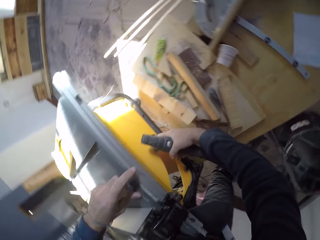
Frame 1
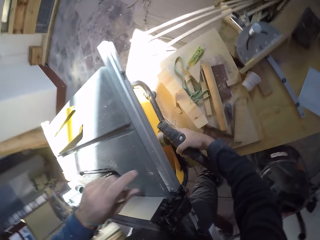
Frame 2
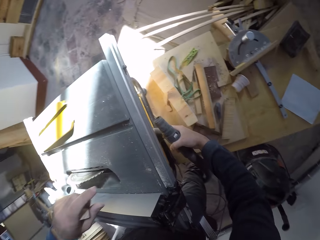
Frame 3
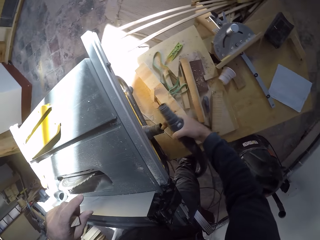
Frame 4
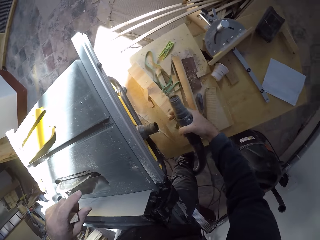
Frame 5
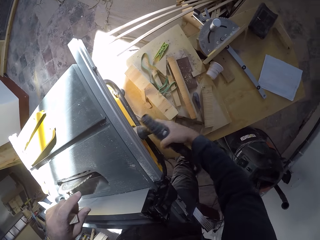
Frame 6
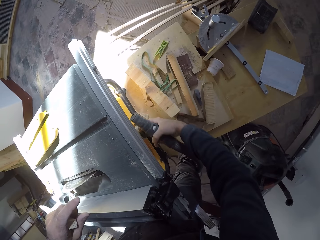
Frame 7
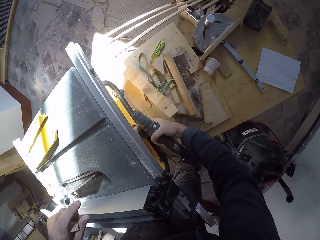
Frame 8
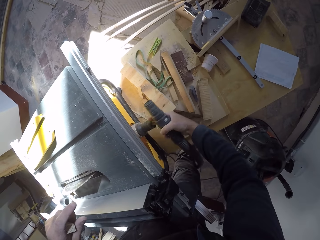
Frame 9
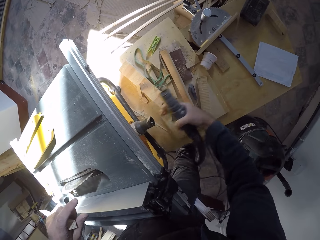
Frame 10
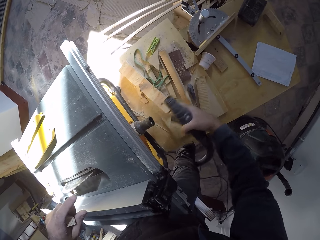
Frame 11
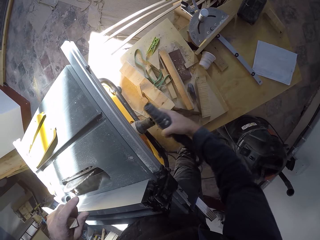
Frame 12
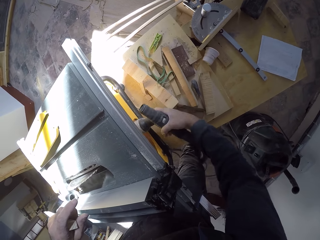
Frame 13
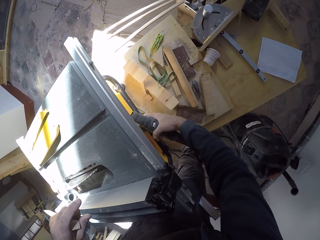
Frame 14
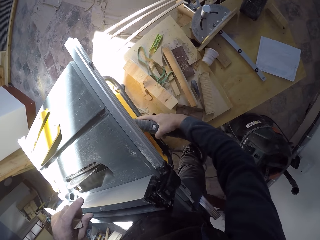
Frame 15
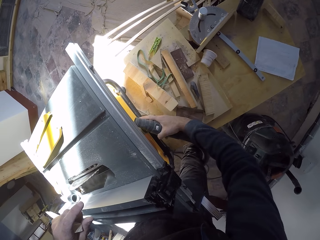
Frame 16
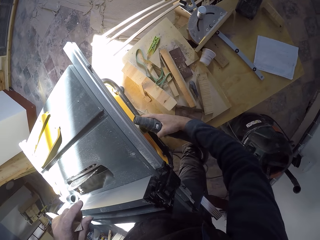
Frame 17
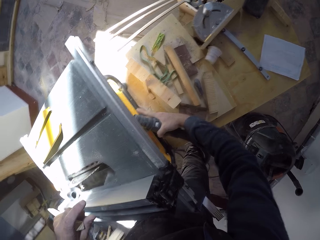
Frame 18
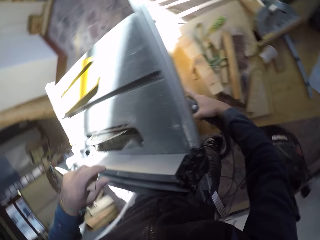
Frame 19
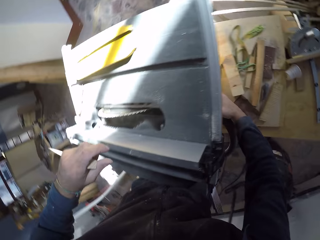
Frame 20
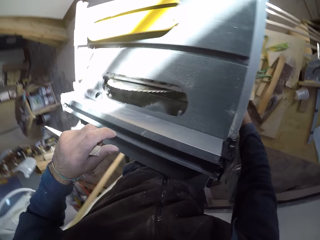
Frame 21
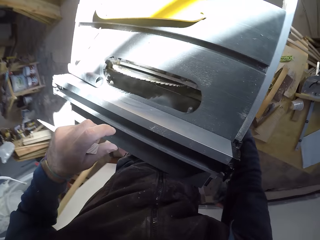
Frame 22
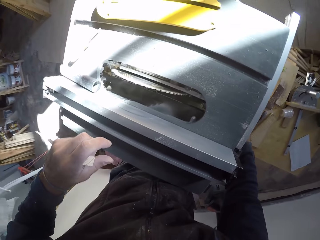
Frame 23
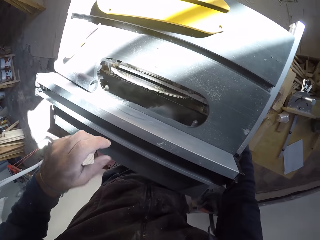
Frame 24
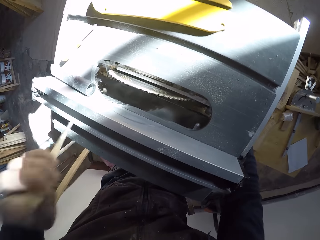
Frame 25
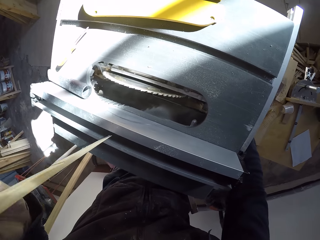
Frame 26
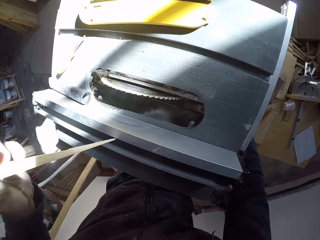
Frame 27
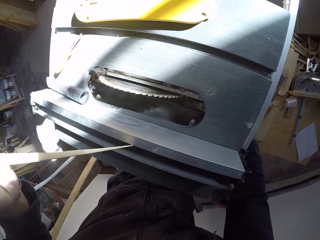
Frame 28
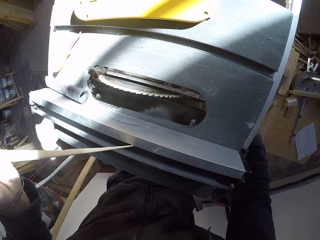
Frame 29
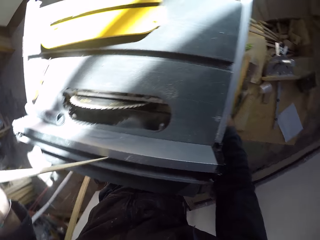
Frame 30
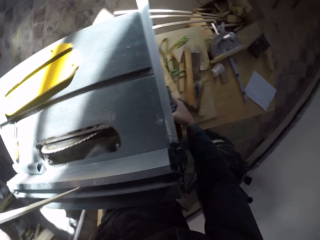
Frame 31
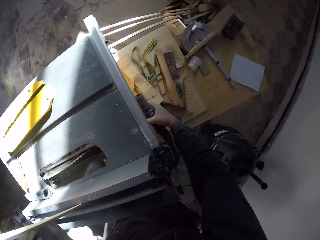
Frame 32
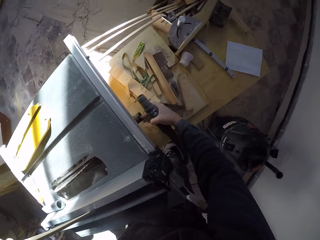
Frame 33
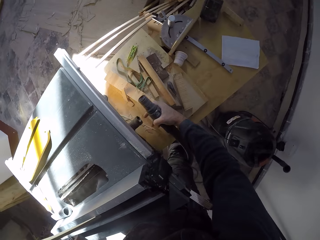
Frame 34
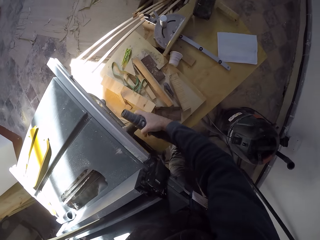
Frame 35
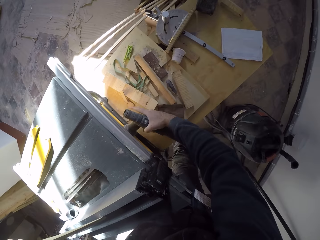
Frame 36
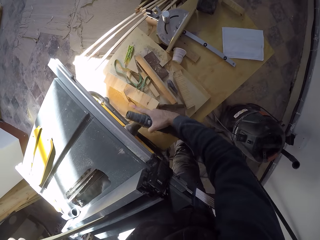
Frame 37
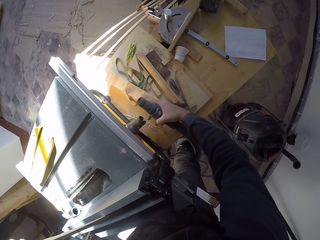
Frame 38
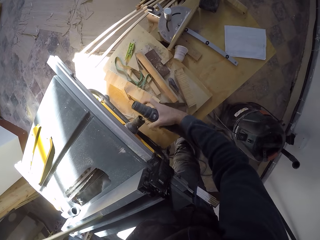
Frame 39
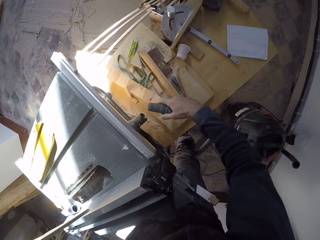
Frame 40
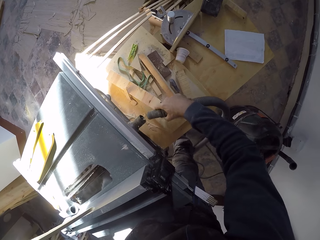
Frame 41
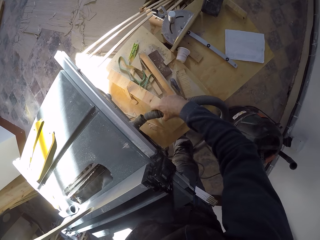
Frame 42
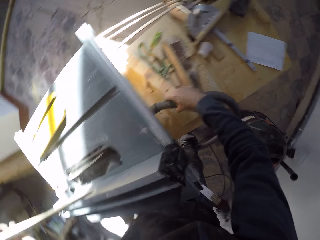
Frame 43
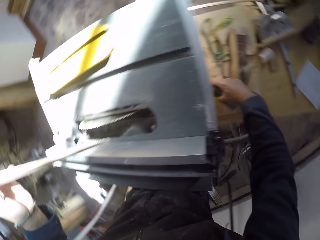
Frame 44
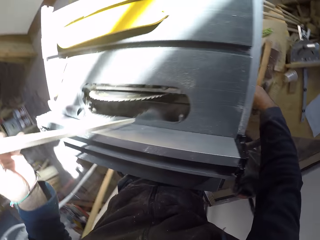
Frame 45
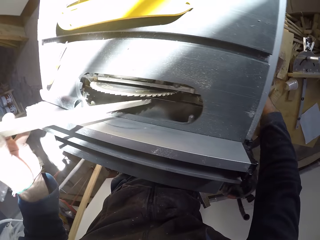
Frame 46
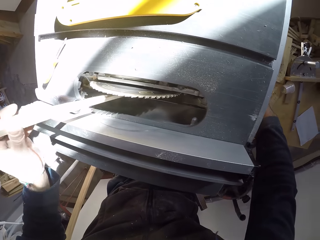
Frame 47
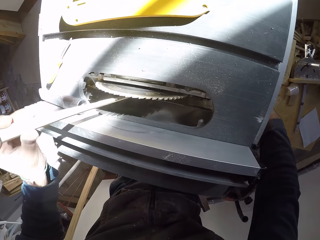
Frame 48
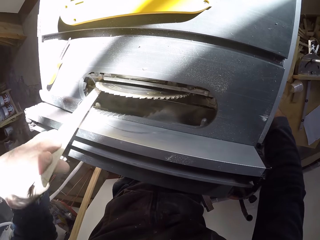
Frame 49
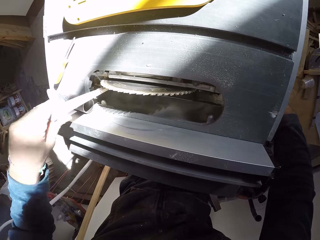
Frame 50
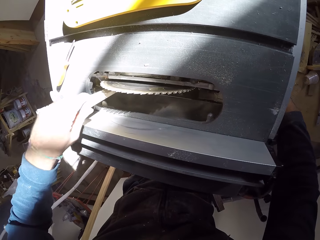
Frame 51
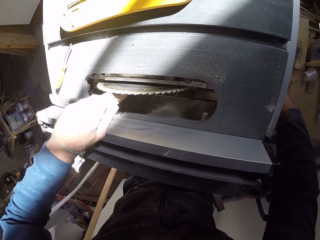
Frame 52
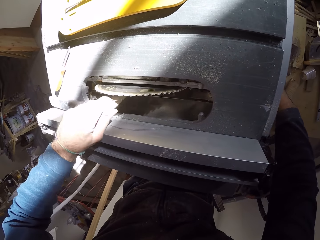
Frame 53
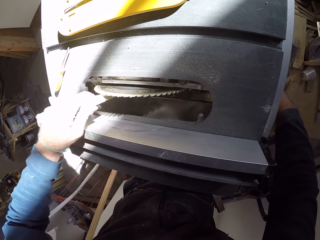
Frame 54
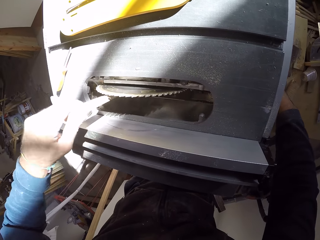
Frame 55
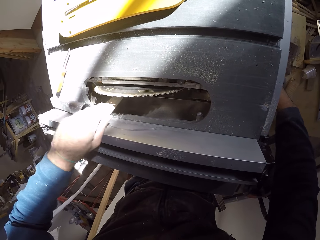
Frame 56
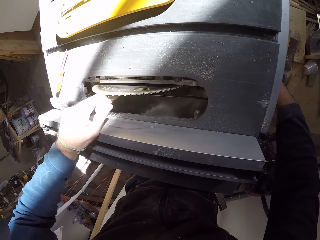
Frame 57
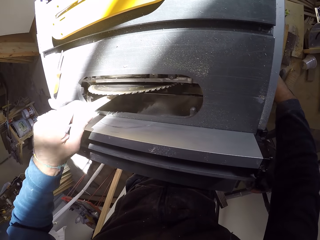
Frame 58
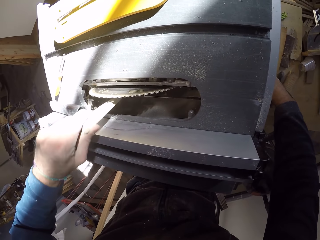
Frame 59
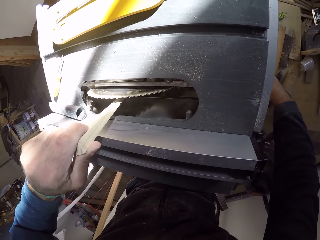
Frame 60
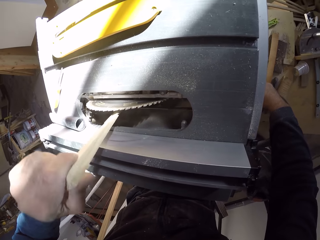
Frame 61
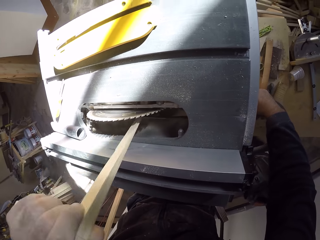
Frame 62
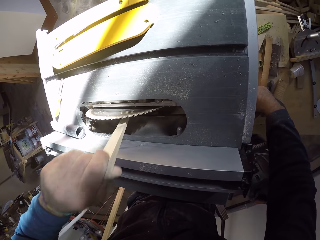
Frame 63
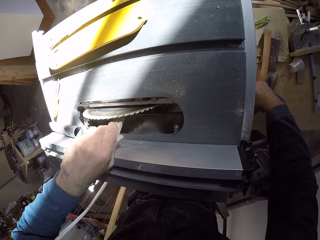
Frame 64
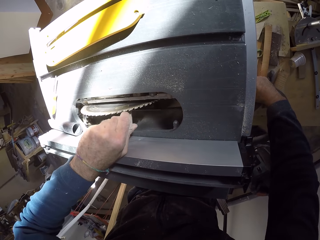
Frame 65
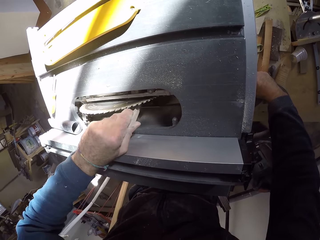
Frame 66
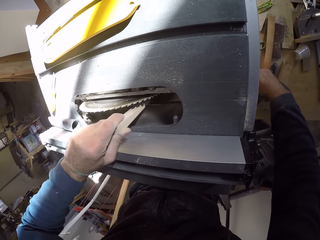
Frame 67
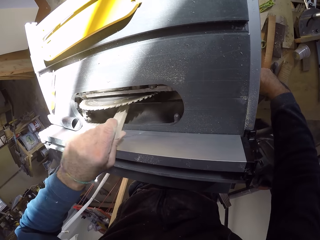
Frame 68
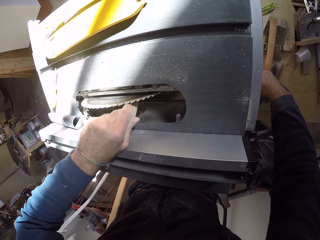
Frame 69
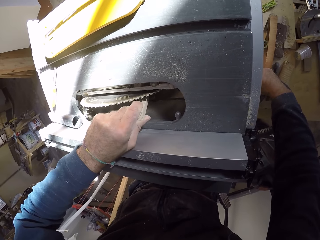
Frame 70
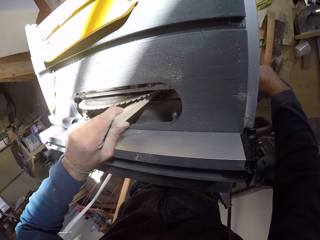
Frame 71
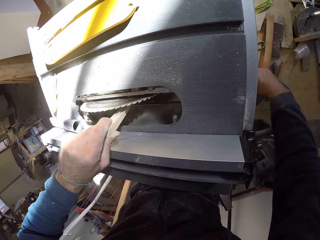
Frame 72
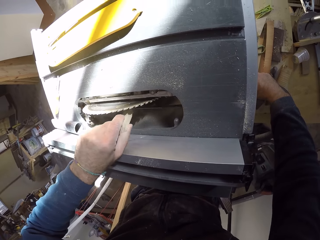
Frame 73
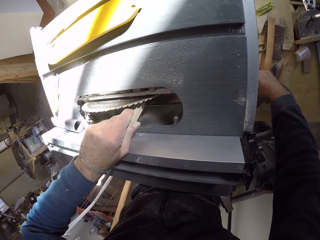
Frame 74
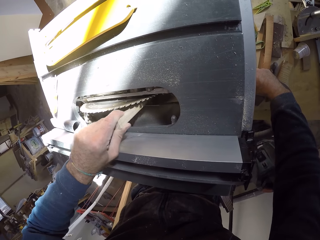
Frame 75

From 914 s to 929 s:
The camera wearer places a finger on his right hand in a hole at the back of the table saw. He cleanses the table saw. He attaches a vacuum cleaner on the table saw machine. He probes the table saw with the stick in his left hand. He removes stuck wood on the table saw with wood.

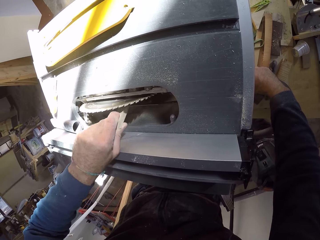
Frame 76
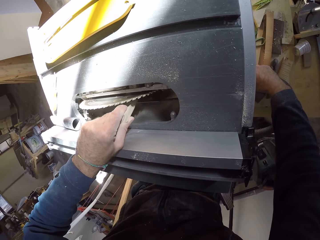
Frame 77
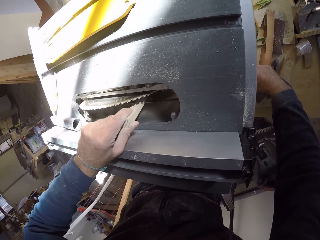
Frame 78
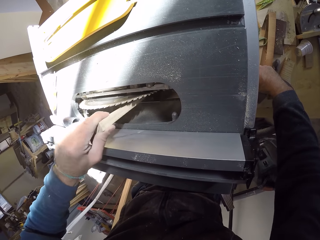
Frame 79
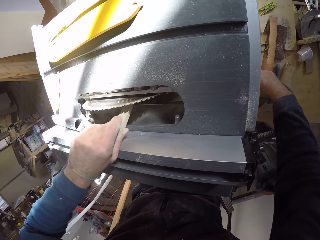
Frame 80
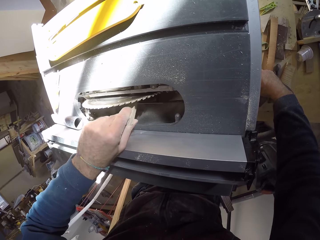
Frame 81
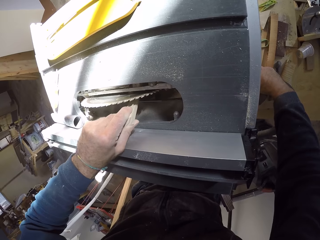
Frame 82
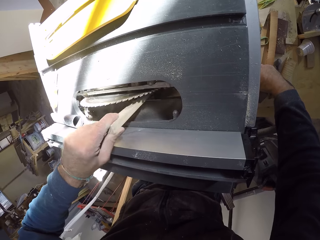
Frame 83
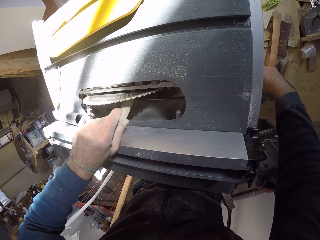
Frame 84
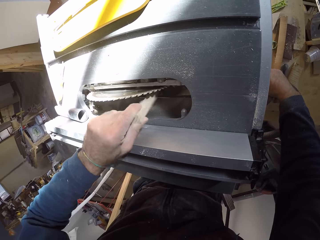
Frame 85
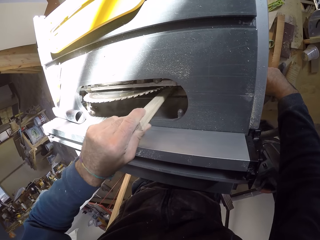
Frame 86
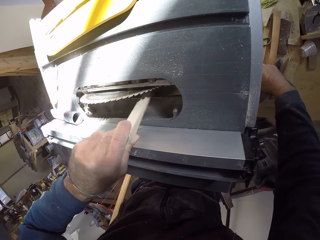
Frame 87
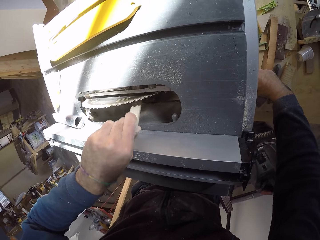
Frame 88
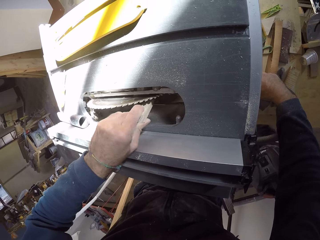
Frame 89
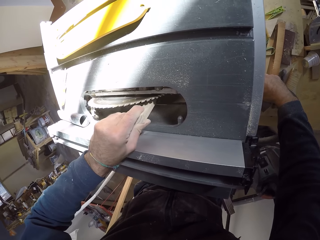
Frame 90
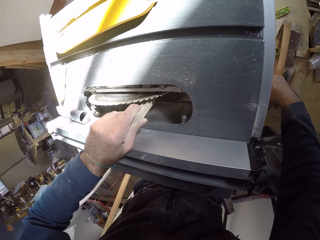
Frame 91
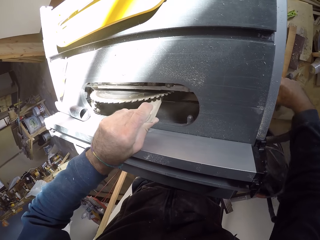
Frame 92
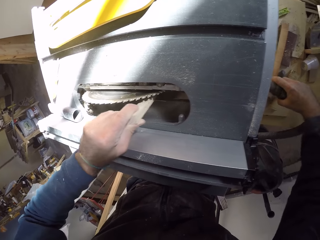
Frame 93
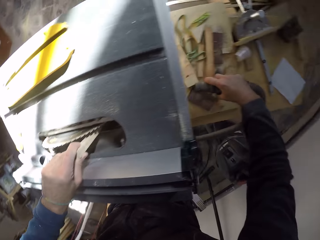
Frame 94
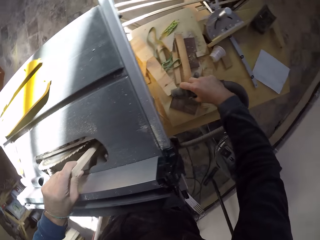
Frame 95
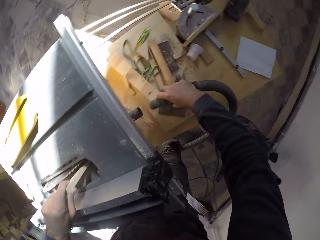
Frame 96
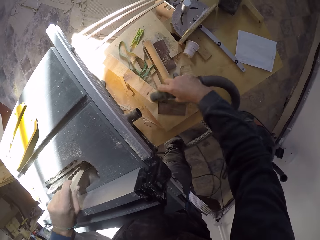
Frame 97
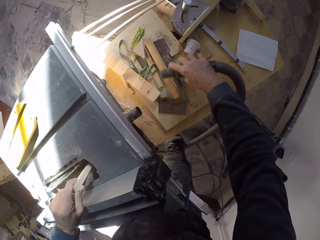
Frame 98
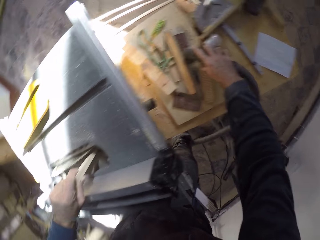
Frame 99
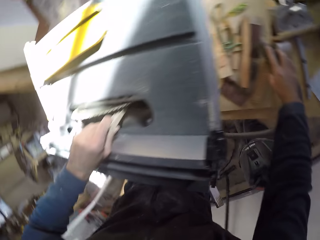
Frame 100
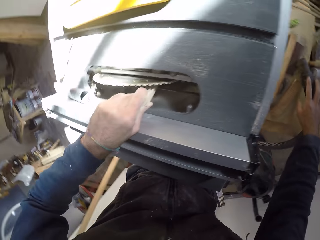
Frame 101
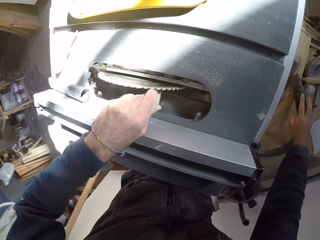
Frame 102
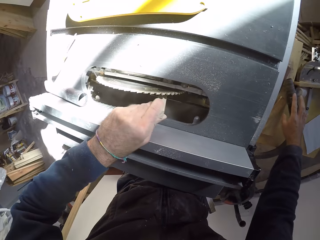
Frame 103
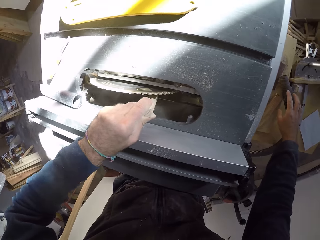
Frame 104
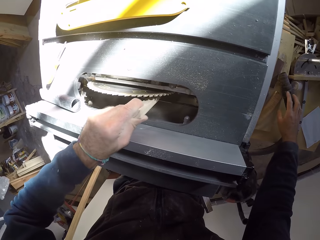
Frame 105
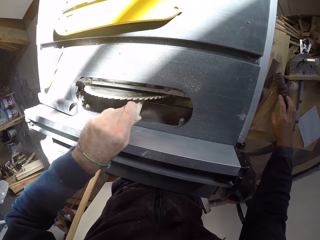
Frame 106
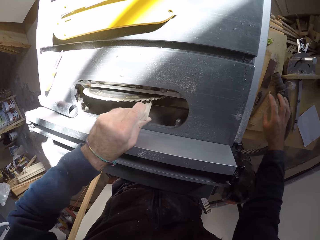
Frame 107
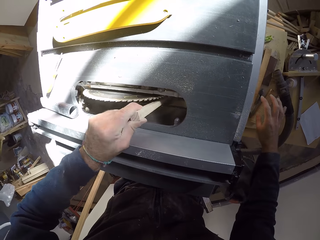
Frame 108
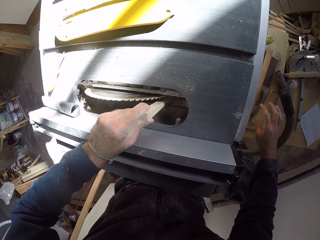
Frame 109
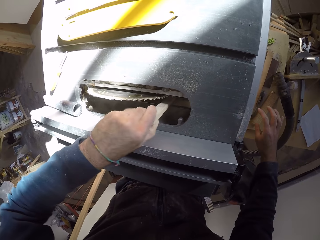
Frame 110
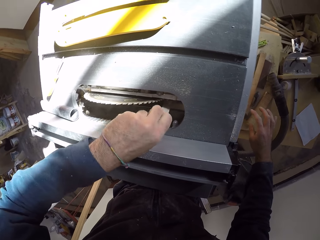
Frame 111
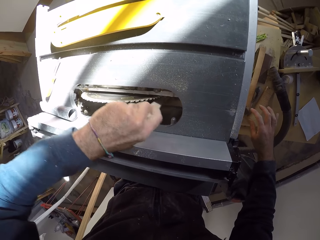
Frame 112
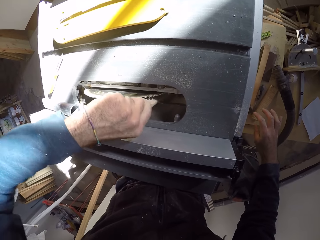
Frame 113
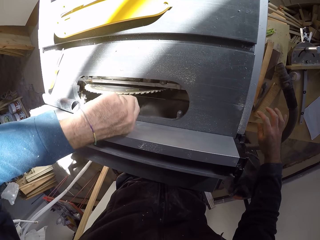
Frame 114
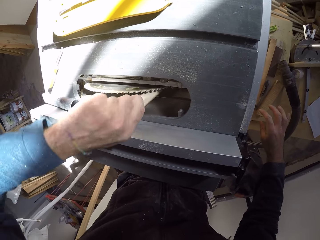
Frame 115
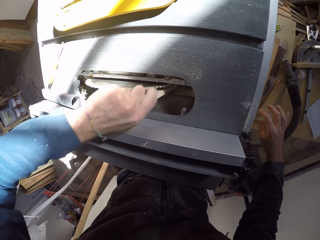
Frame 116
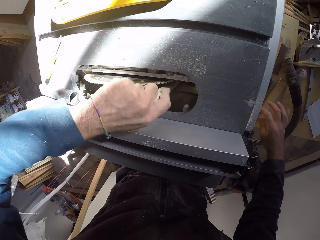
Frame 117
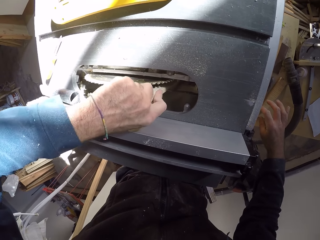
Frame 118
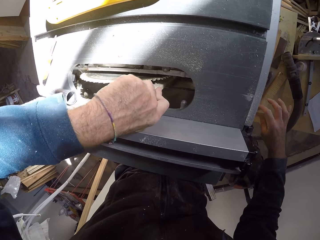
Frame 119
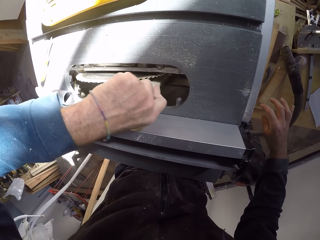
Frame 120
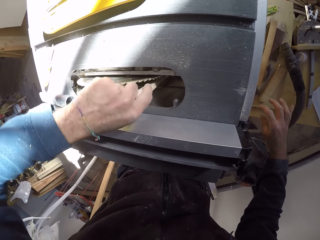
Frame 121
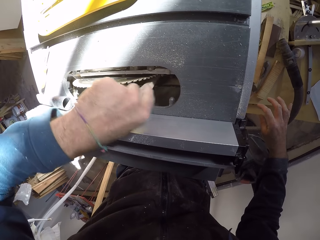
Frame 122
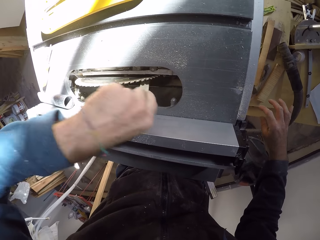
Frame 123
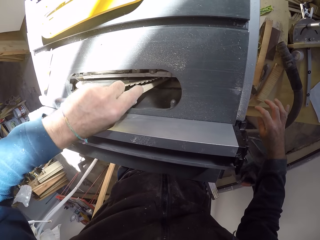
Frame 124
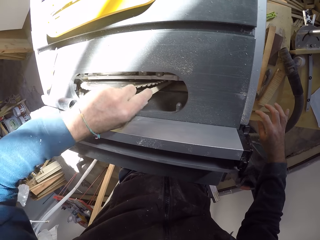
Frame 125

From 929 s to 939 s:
The camera wearer removes the hose or big tube on the table saw. He drops the big tube with his right hand at the back of the table saw. He removes stuck wood on the table saw with wood.
